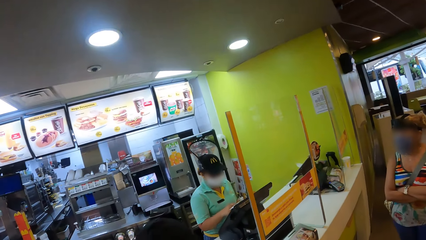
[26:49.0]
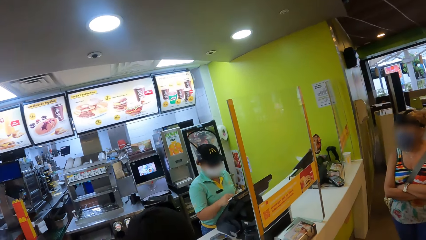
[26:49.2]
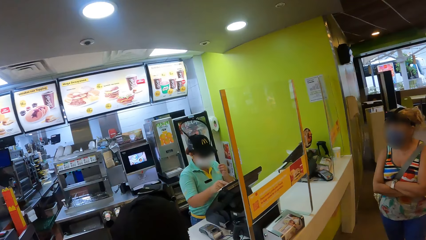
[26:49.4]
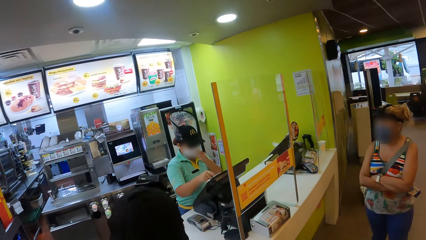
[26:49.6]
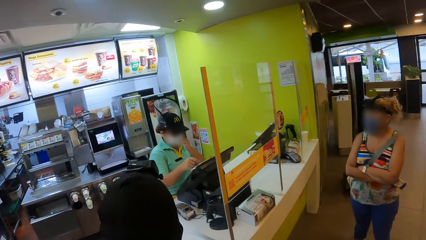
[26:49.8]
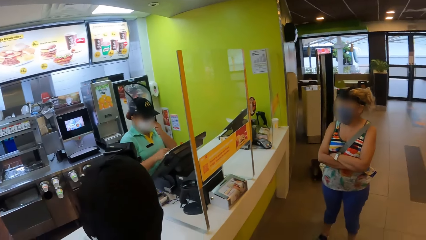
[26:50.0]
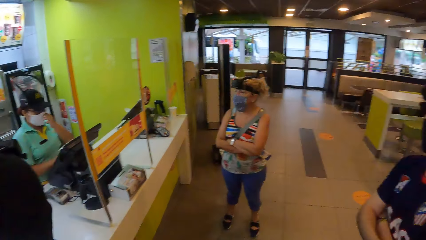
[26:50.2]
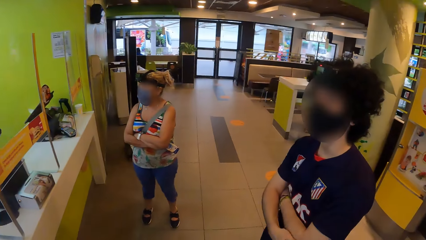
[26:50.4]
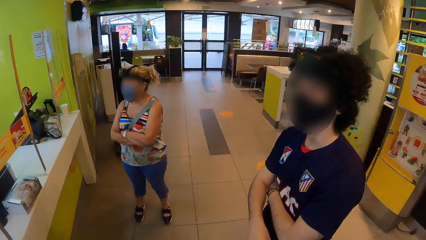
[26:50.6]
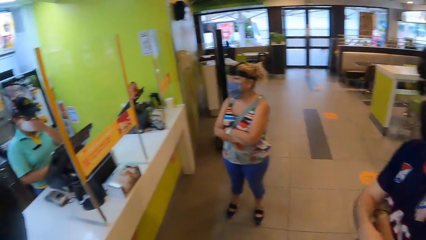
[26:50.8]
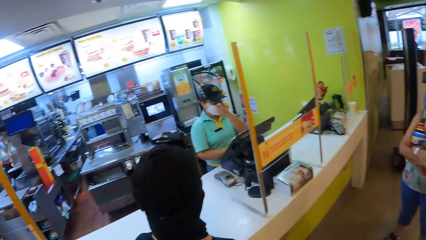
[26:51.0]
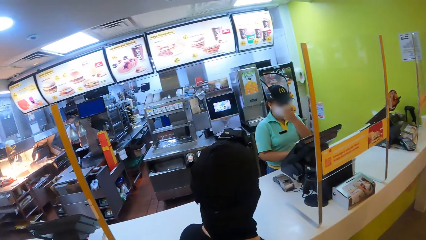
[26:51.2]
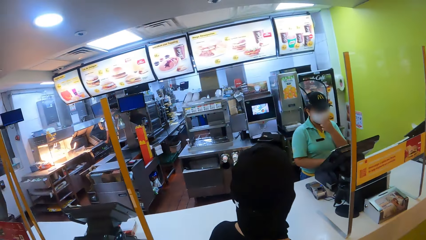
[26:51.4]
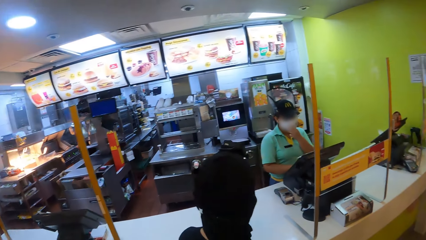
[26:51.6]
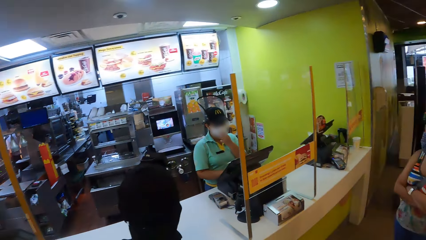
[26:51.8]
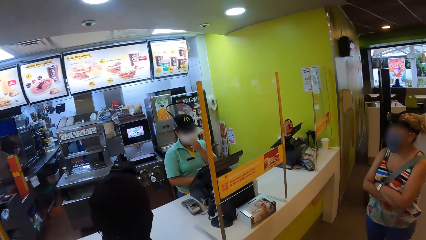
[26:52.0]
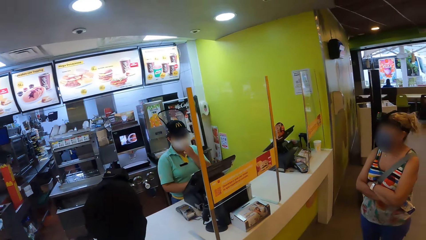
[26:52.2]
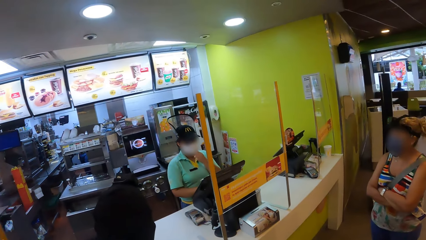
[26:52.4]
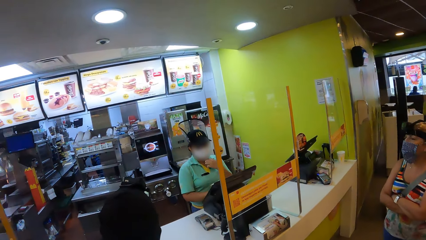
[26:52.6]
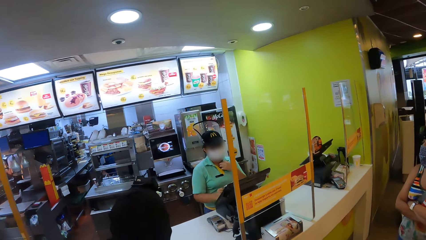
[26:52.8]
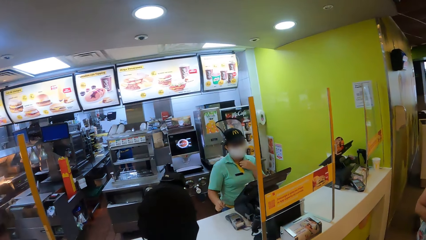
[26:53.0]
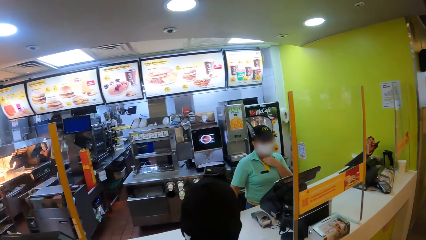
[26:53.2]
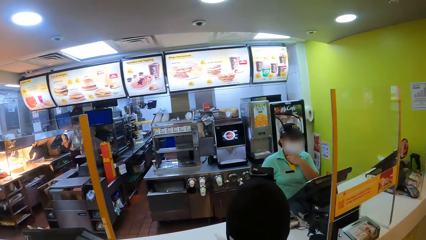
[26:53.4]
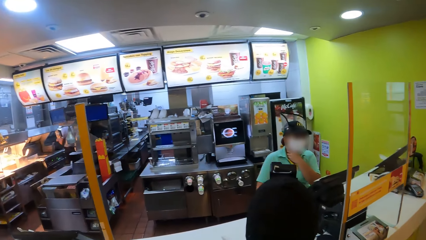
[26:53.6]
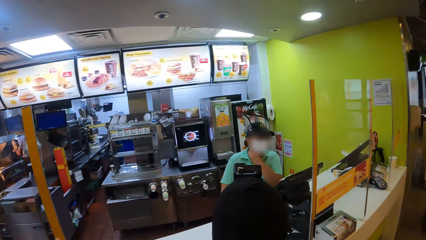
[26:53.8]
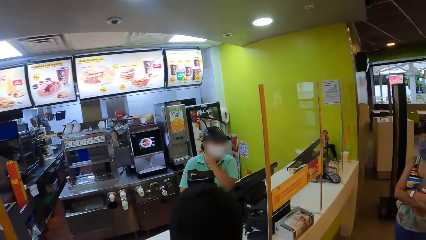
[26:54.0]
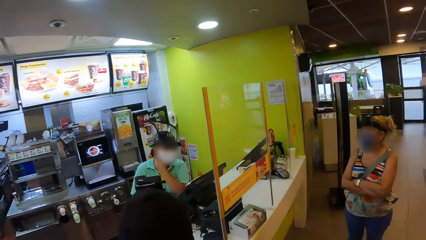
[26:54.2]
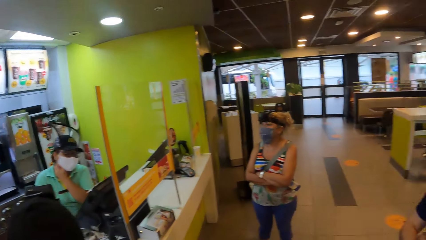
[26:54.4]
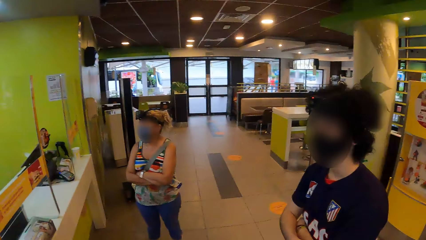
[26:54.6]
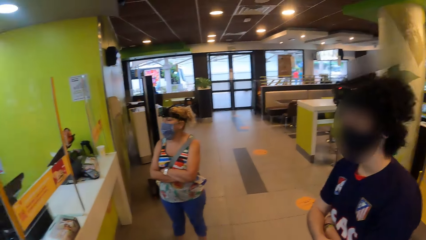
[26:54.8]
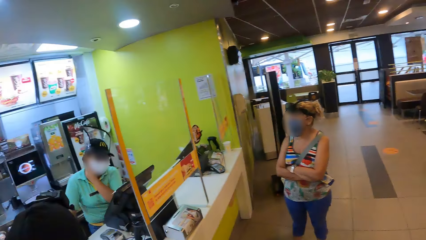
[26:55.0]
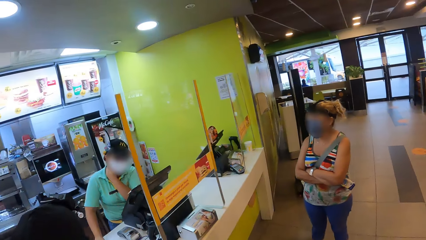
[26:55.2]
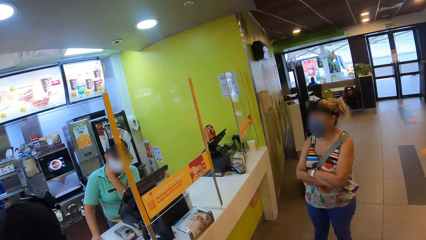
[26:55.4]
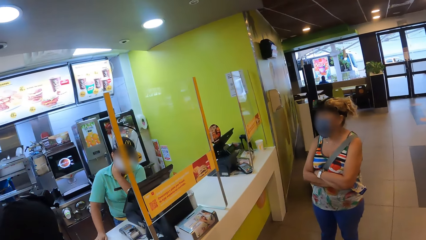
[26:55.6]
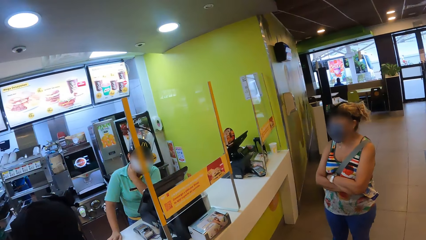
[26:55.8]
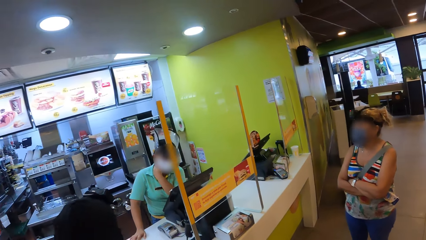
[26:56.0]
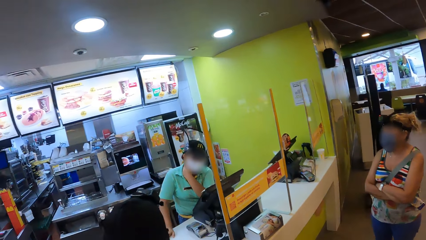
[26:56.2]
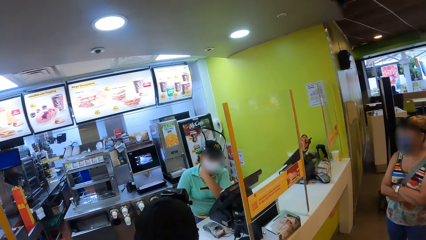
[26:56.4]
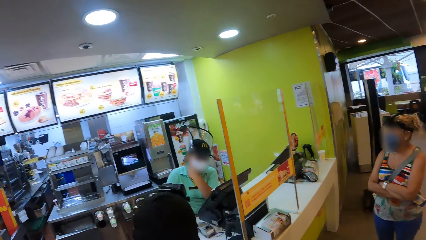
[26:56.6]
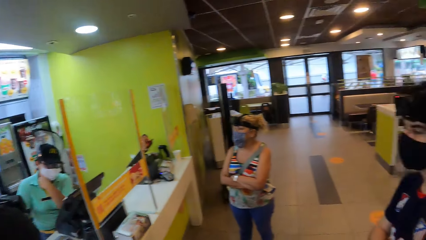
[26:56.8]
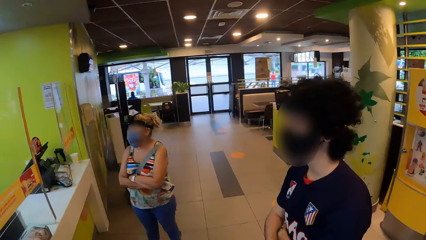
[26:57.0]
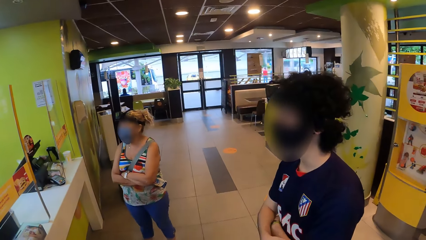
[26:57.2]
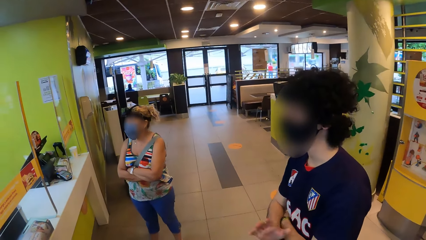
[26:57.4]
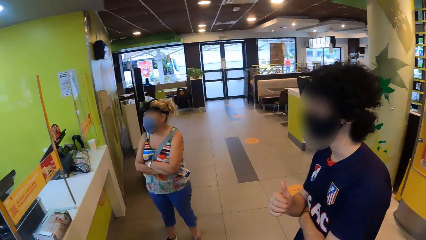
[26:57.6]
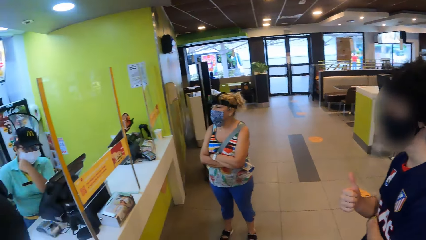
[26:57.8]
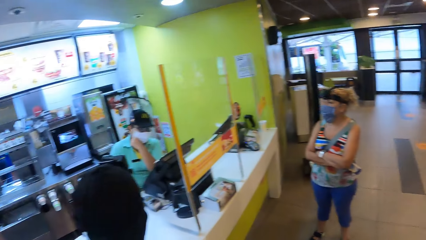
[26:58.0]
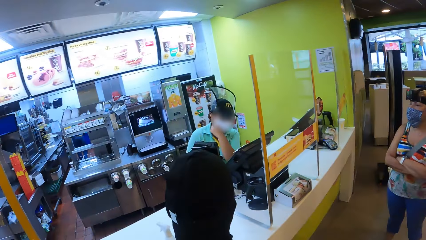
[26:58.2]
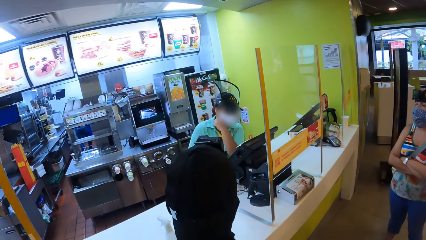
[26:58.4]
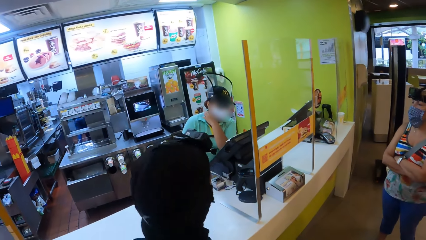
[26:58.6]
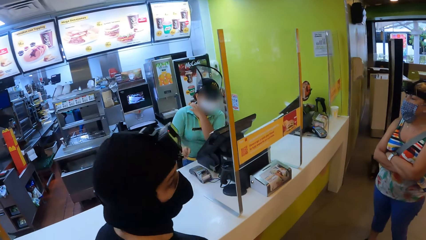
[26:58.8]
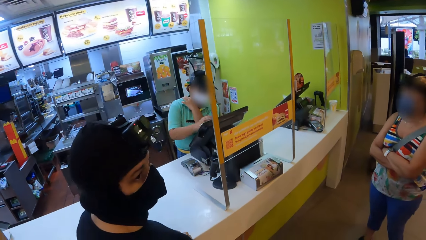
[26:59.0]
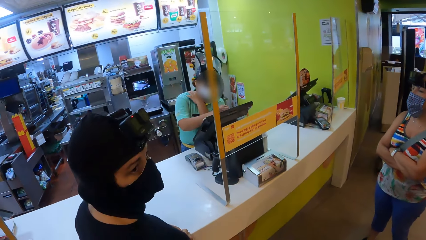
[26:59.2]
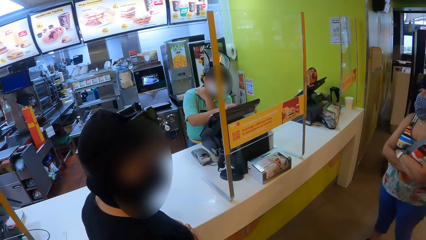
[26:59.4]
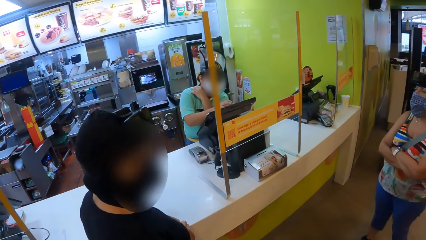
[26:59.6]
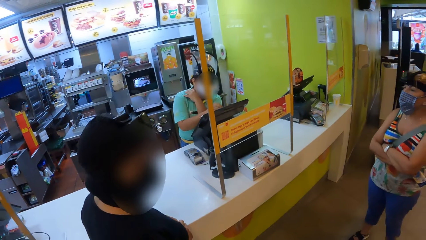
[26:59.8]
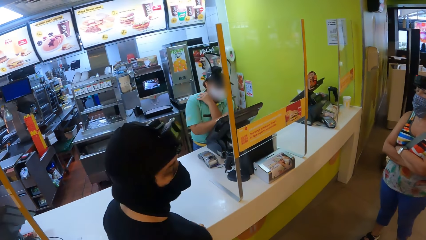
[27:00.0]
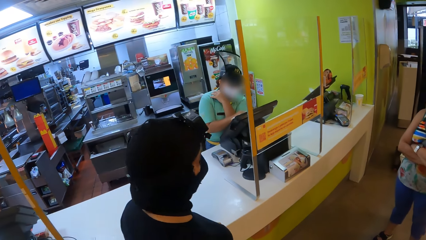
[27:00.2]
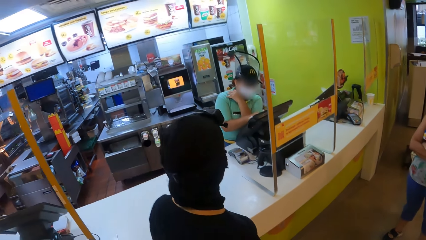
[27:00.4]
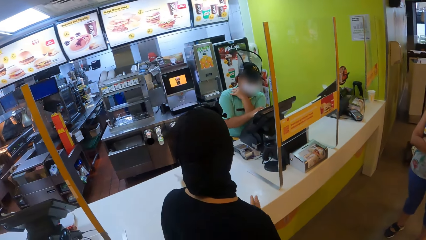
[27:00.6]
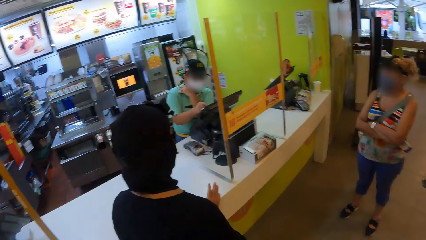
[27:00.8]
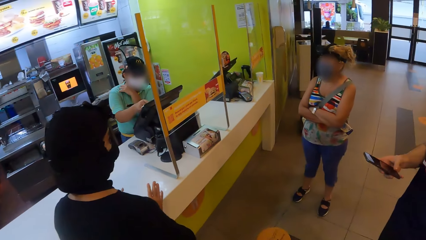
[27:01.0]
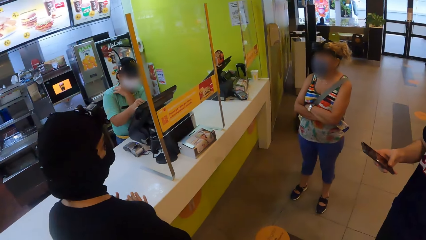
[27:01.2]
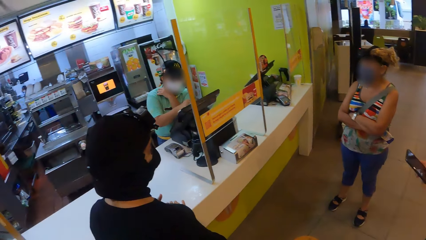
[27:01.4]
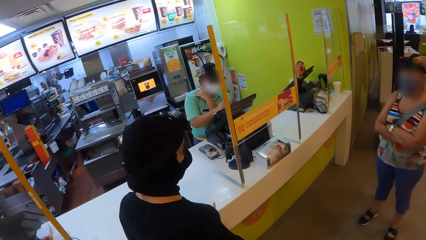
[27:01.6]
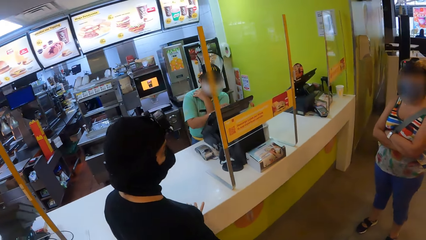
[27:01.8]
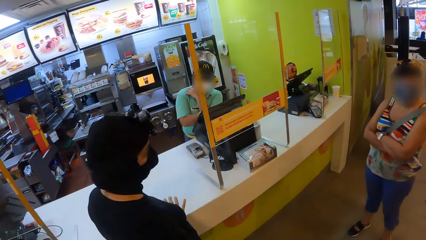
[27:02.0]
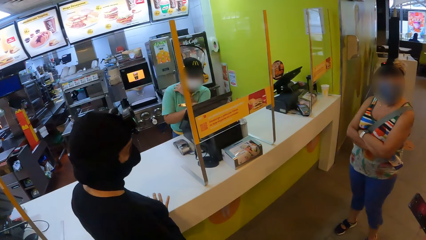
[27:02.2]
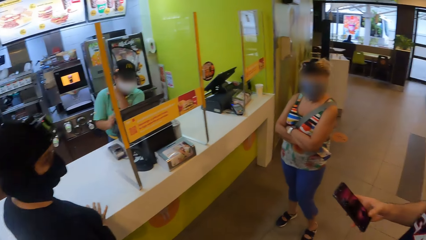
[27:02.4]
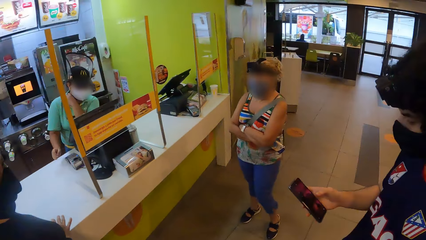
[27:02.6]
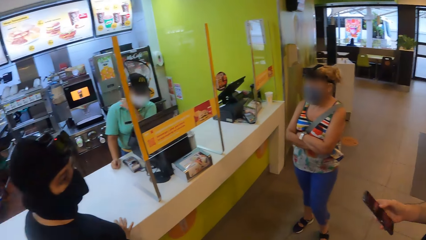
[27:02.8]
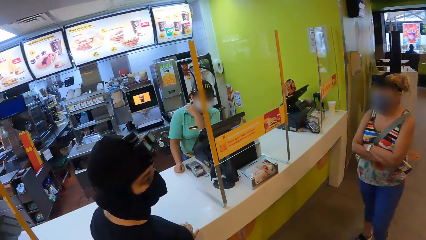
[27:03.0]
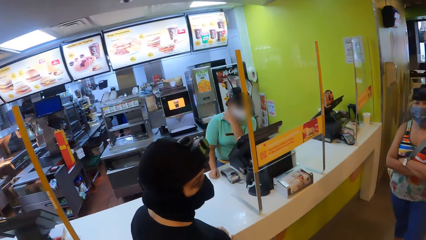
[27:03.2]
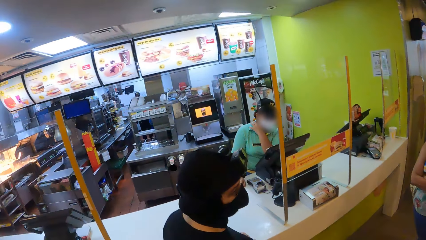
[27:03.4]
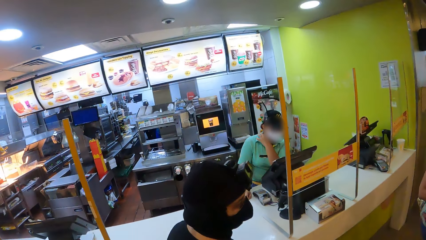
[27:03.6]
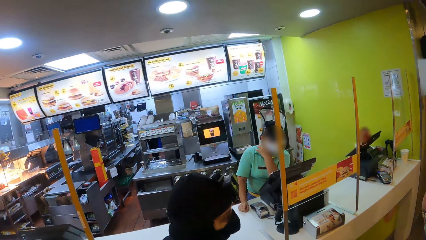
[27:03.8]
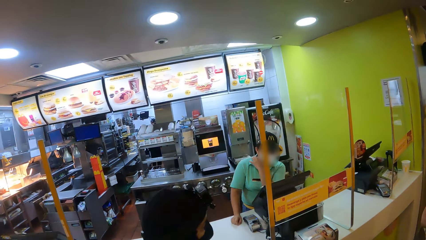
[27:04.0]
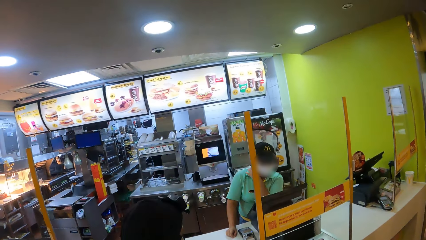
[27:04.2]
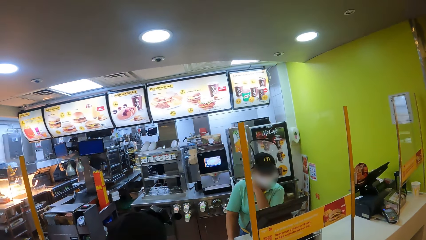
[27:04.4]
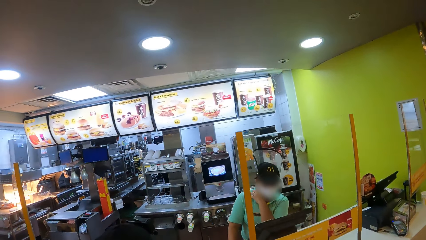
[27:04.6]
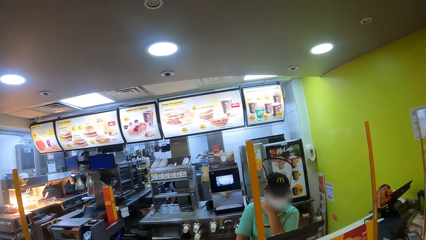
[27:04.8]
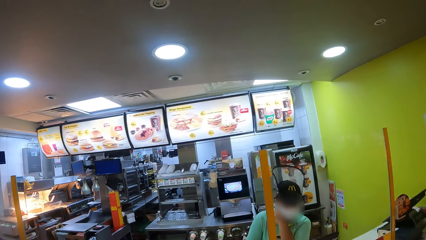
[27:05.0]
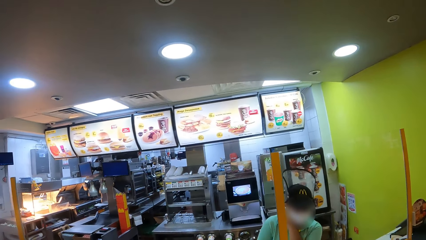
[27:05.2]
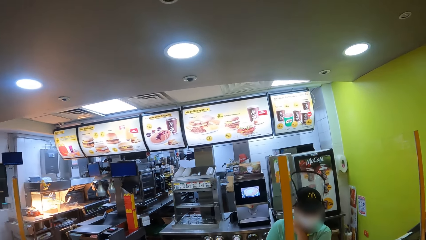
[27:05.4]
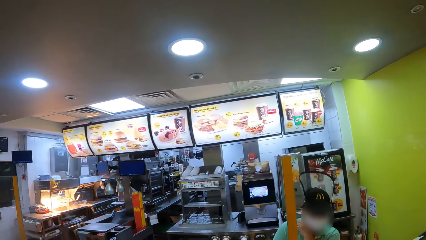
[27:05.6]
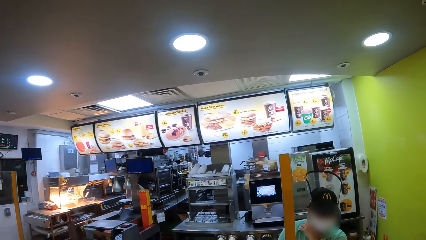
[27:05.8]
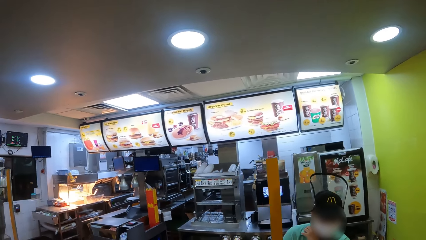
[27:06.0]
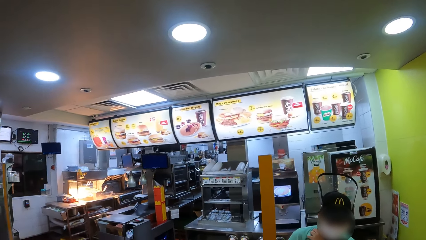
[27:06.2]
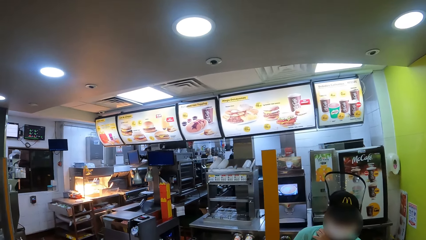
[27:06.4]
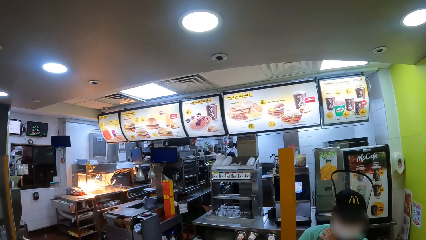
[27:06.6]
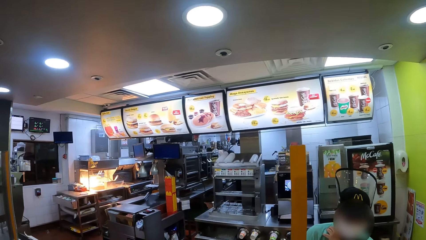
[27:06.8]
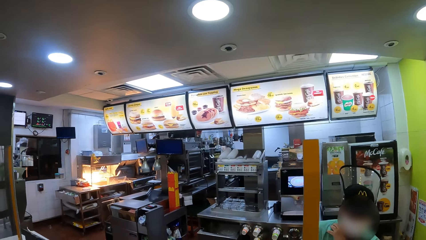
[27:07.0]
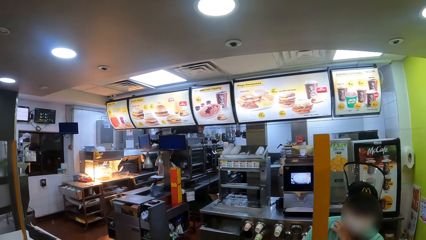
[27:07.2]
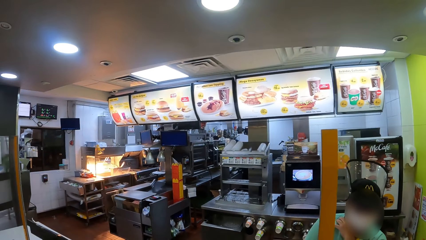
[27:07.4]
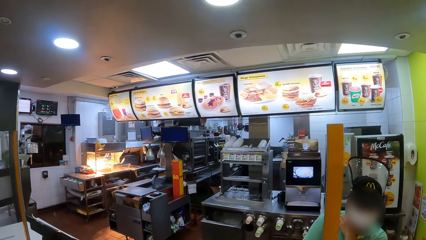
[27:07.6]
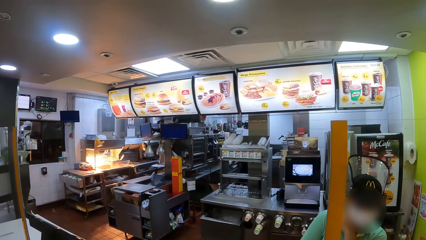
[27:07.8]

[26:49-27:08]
A woman operates the computer. The camera wearer looks around. The woman operates the computer. The camera wearer looks around. The woman operates the computer. Another woman looks around. A man operates the phone. The camera wearer looks around, makes a step, and looks around.
